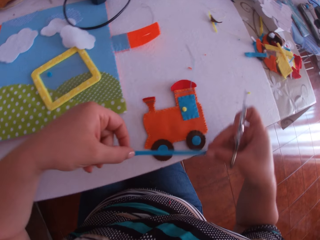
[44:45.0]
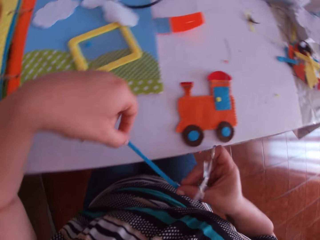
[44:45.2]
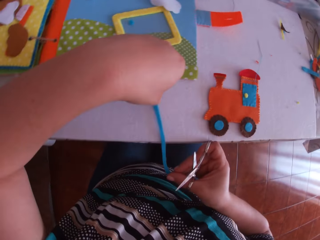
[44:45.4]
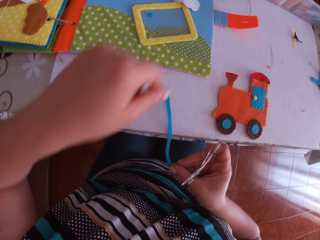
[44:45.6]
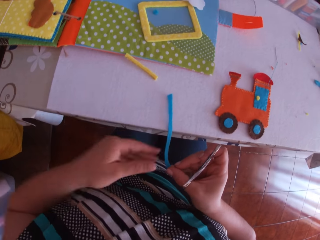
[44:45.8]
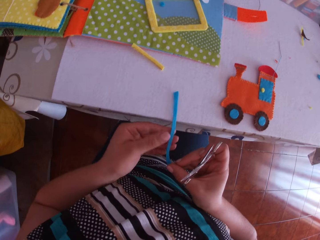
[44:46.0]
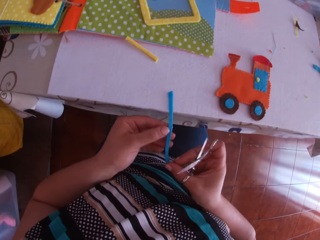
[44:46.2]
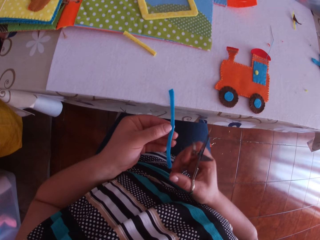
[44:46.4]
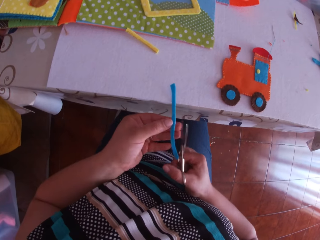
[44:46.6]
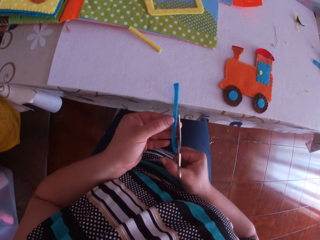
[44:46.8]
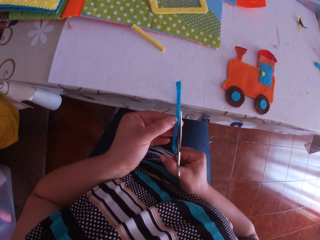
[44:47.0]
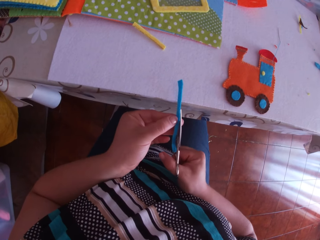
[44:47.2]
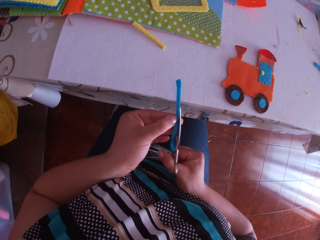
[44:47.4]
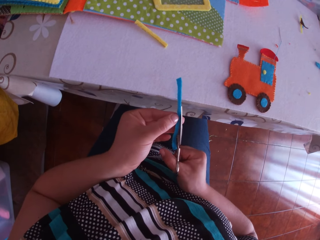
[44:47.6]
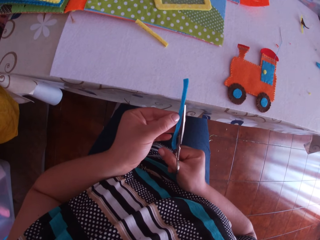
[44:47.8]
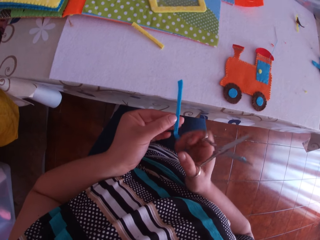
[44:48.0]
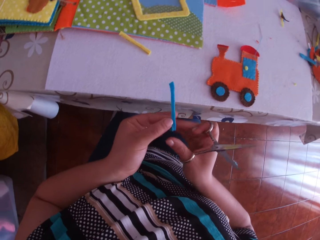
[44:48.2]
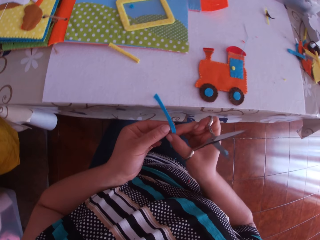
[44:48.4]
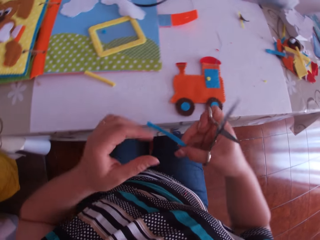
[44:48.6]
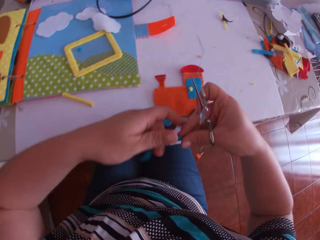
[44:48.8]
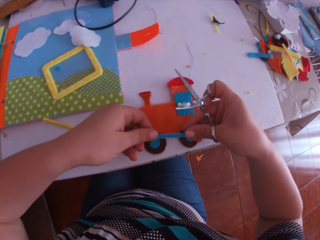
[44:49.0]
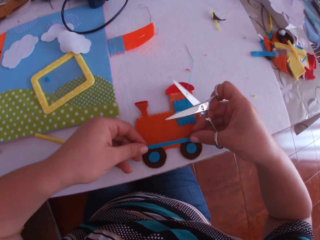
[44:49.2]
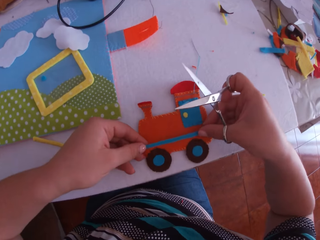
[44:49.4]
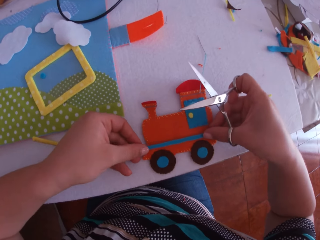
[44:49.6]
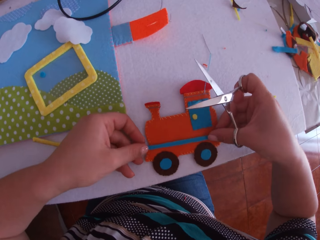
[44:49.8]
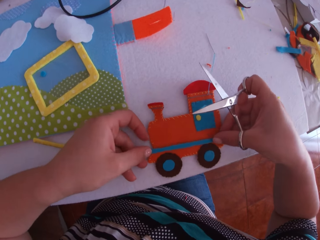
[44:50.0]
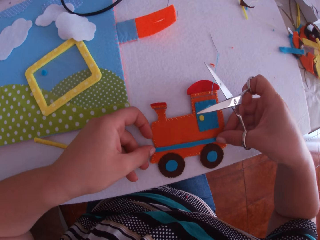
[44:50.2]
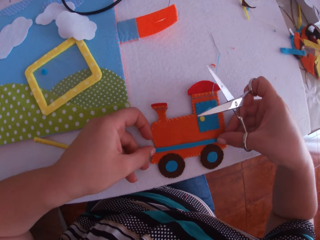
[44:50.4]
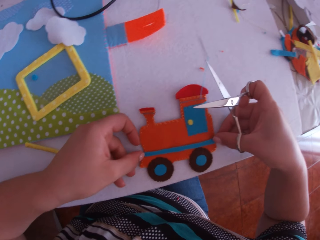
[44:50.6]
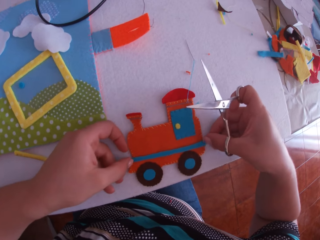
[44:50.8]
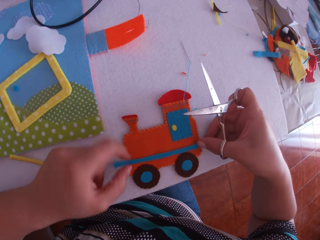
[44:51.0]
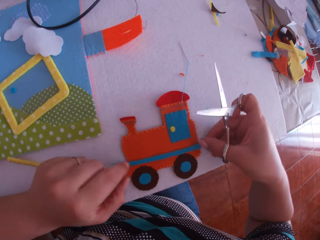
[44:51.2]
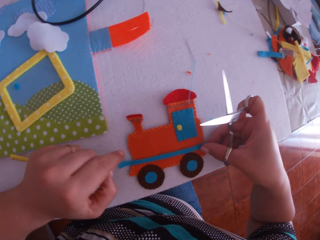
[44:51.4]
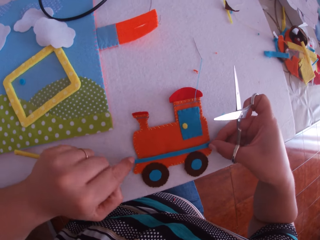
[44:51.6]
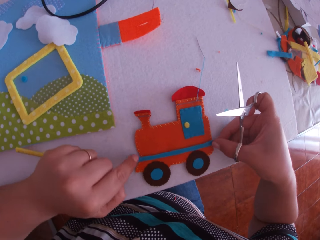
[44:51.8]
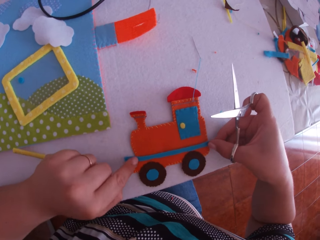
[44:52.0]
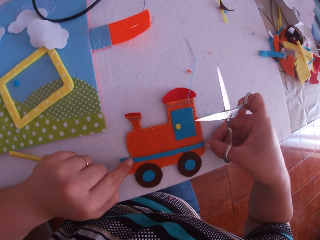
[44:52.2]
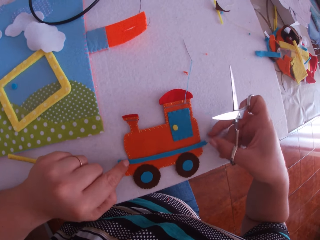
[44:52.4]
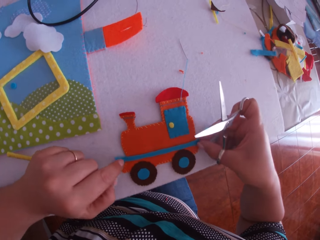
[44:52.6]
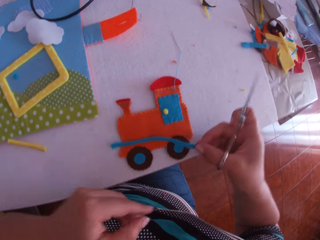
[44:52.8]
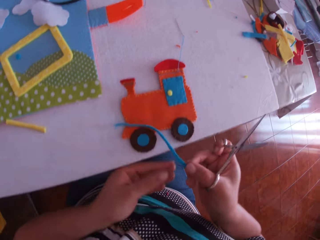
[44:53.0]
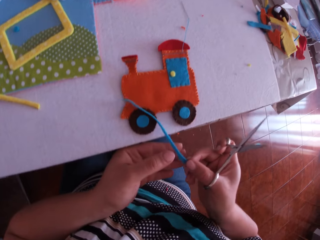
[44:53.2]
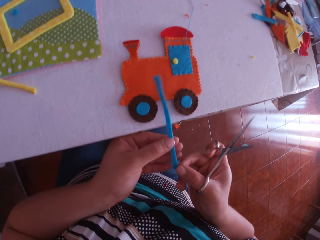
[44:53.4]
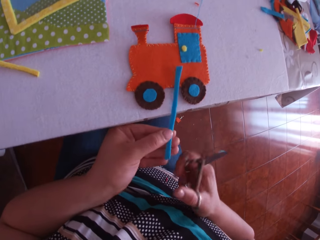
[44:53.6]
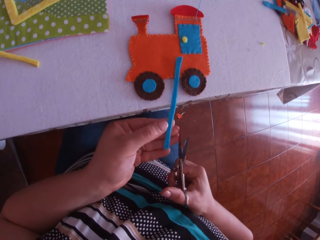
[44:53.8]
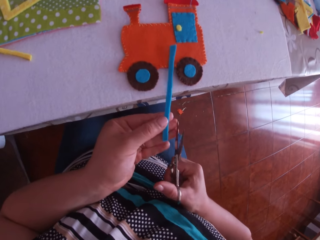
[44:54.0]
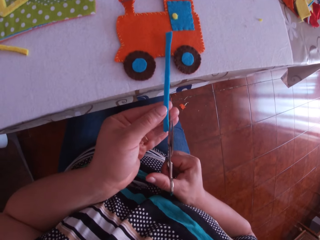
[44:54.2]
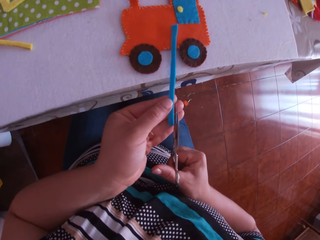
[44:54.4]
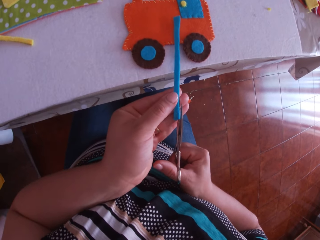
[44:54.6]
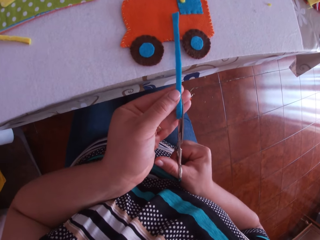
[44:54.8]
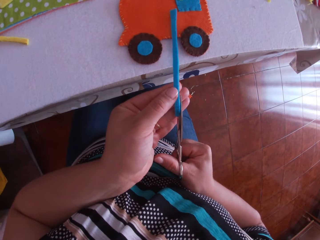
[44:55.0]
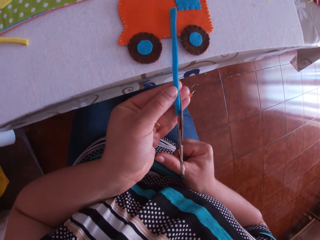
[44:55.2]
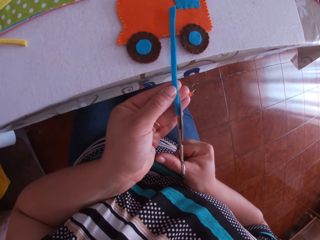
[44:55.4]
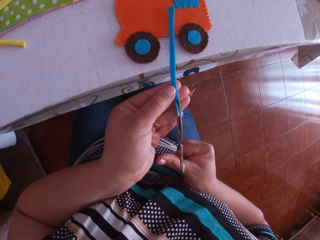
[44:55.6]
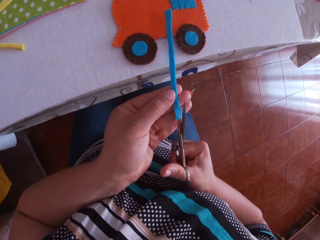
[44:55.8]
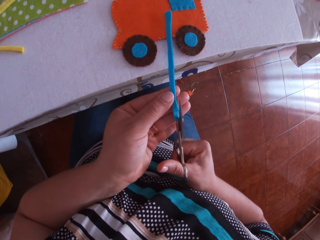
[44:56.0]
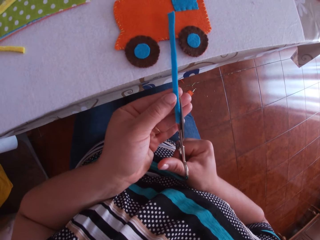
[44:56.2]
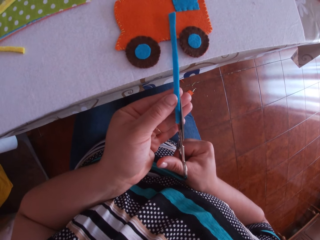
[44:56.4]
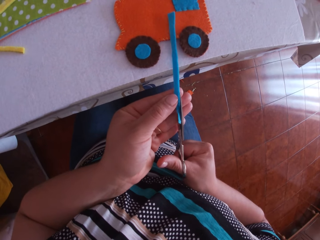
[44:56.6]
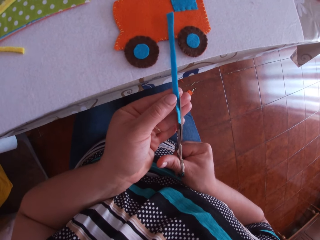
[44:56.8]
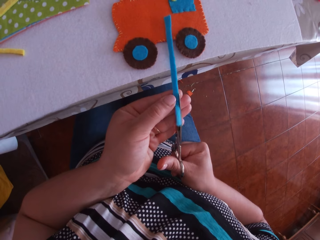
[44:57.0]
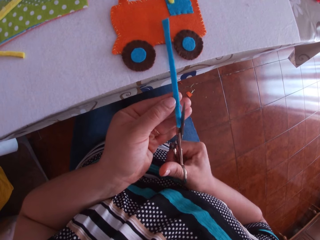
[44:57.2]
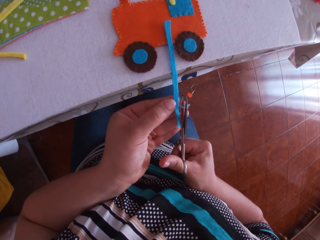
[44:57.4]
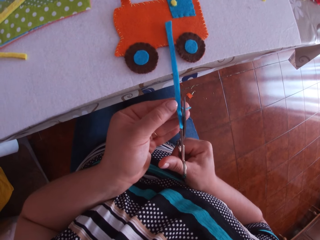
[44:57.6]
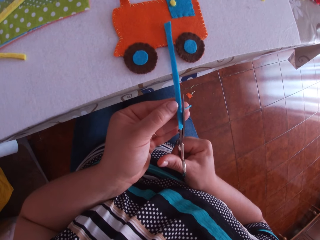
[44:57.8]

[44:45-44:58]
The camera wearer picks up the detached blue fabric from the crafted fabric with both hands. He places the detached blue fabric on the table with both hands. He holds the detached blue fabric in his left hand on the table. He cuts the detached blue fabric with the scissors in his right hand. He picks up a craft cloth on the table. He holds the detached fabric in his right hand. He holds the detached blue fabric in both hands. He fixes the craft cloth on the craft toy. He places the detached blue fabric on the crafted fabric on the table with both hands. He picks up the detached blue fabric with his right hand. He turns the craft cloth on the craft toy. He transfers the detached blue fabric from his right hand to his left hand. He cuts the detached blue fabric with the scissors in his right hand.

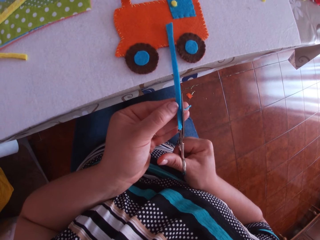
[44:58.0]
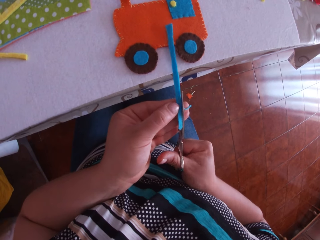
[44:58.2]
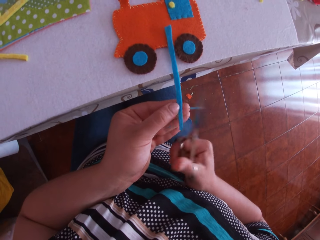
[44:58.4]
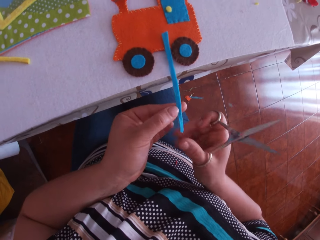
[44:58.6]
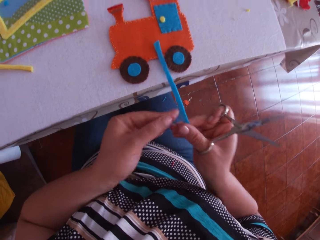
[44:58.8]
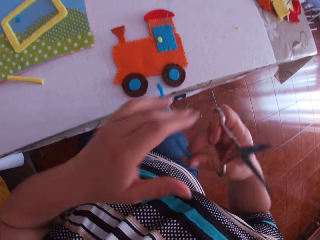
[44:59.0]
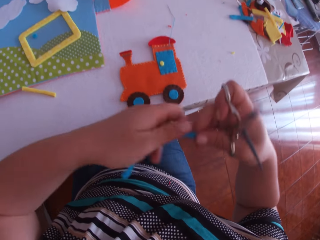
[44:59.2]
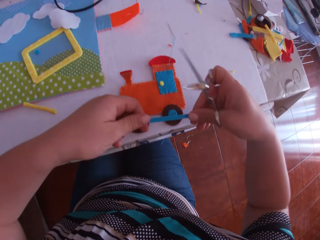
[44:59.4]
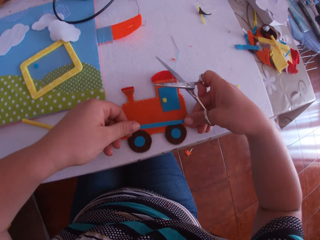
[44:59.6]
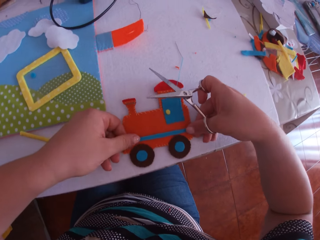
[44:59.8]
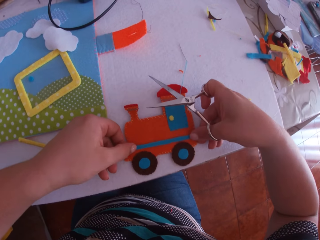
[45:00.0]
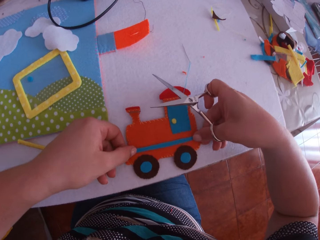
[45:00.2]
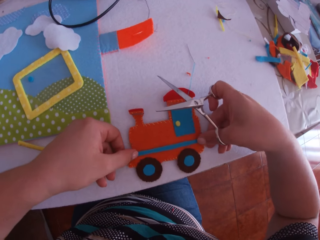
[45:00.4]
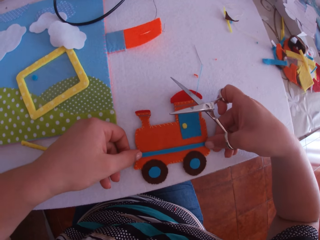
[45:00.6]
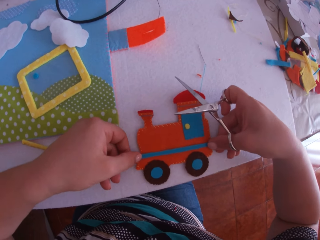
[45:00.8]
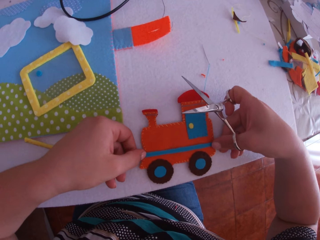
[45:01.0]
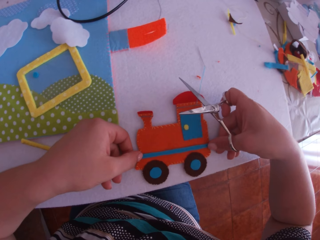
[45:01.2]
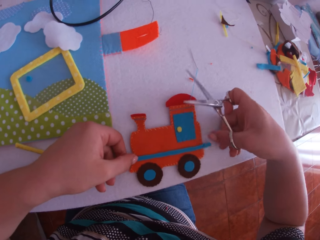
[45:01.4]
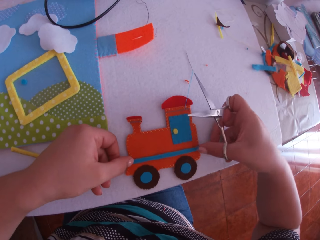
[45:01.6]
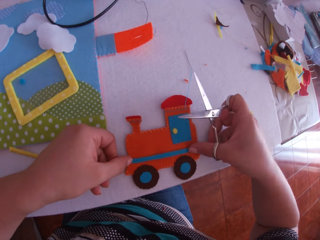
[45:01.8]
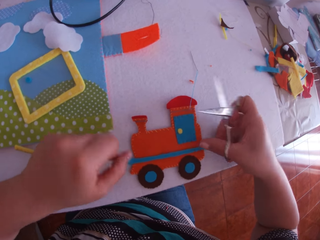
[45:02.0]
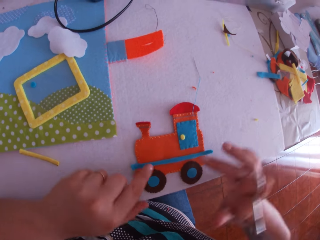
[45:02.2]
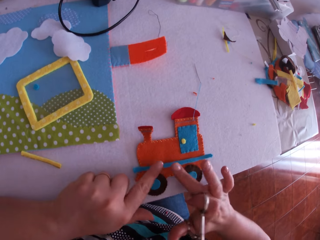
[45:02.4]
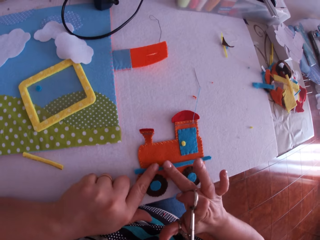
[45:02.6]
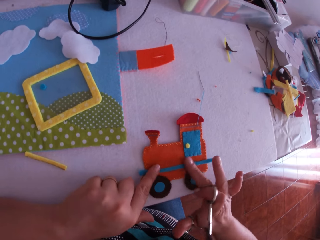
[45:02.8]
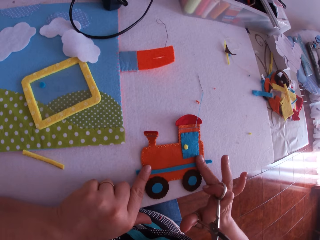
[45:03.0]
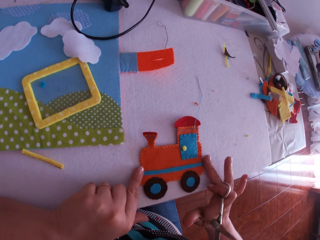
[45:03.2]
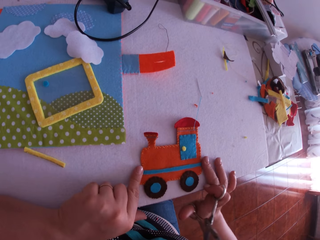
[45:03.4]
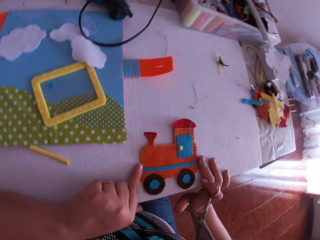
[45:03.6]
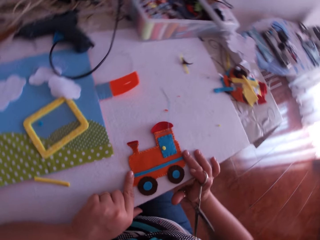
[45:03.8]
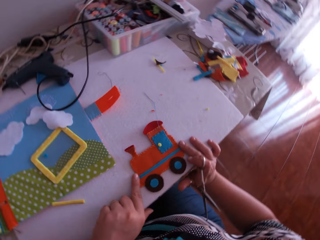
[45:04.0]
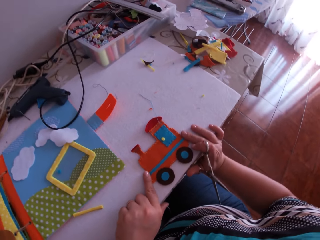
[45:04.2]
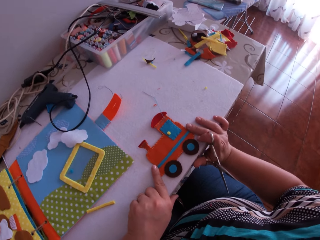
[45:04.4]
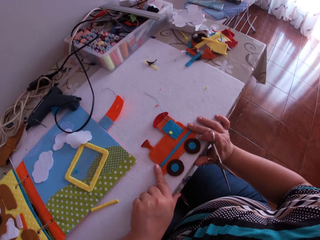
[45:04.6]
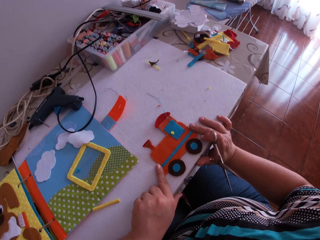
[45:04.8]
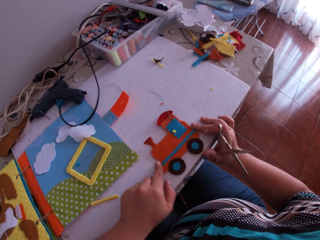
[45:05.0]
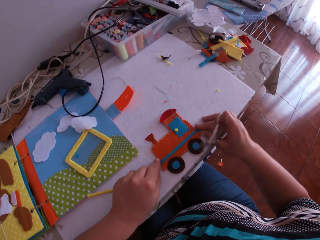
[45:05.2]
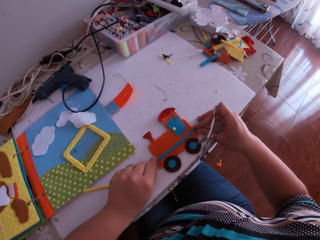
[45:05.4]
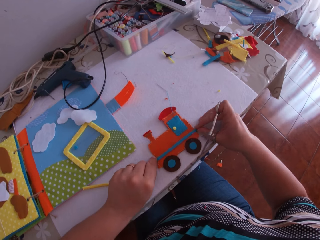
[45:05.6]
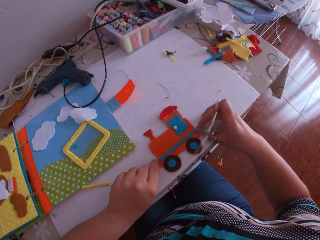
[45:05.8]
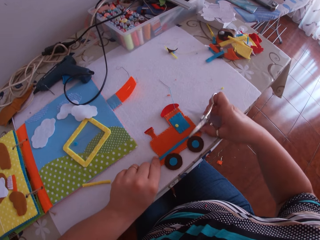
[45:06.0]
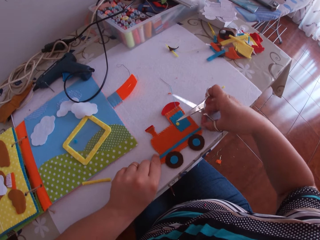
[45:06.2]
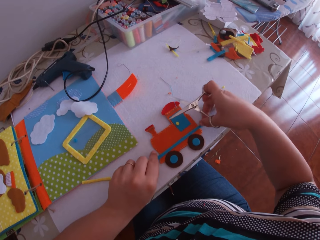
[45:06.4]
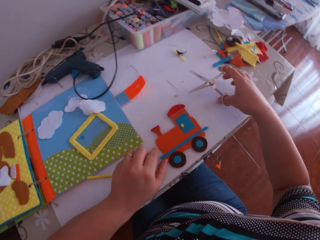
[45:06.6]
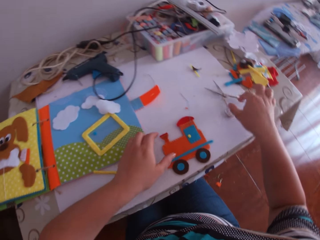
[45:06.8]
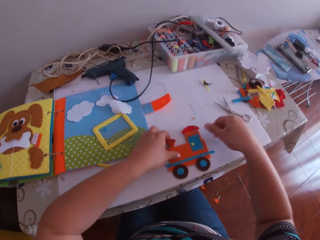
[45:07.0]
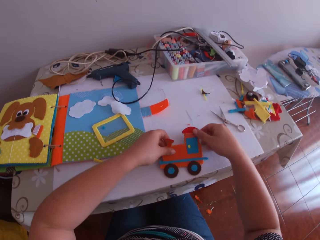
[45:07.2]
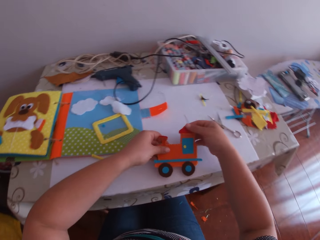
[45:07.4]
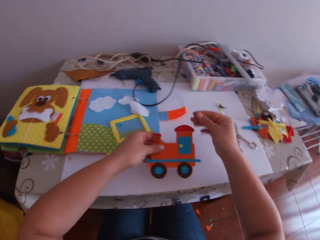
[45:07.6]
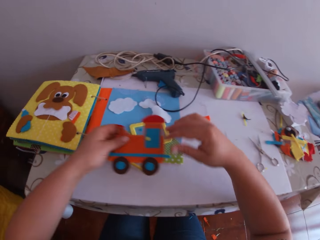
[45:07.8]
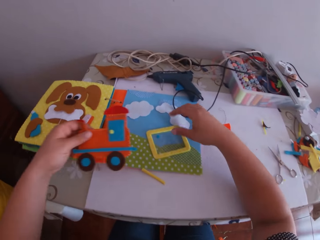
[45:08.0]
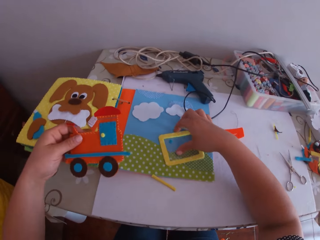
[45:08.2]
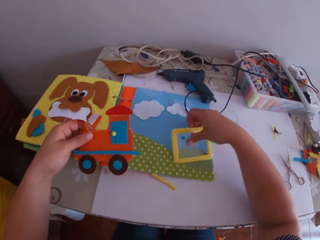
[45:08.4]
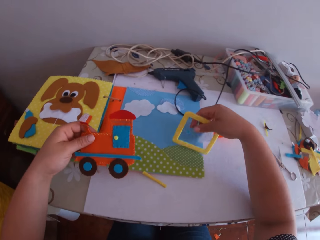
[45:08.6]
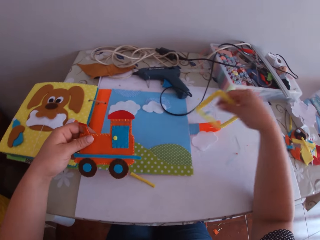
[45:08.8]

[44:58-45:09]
The camera wearer holds the detached fabric in his right hand. He turns a craft cloth. He holds the detached blue fabric in both hands. He fixes the craft cloth on the craft toy. He places the detached blue fabric on the crafted fabric on the table with both hands. He presses the craft cloth on the craft toy. He smoothens the crafted fabric with two fingers. He looks around. He holds the craft cloth on the craft toy. He places the scissors on the table with his right hand. He picks up the crafted fabric from the table with both hands. He holds the crafted fabric in his left hand. He picks up yellow and white crafted fabrics on the book with his right hand.
